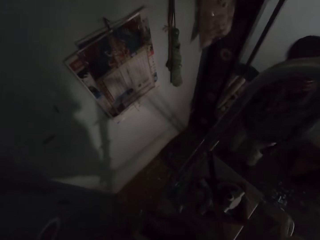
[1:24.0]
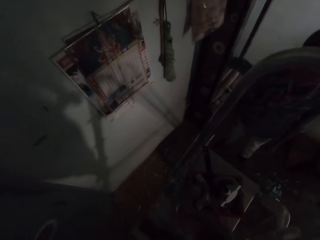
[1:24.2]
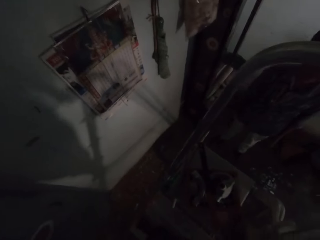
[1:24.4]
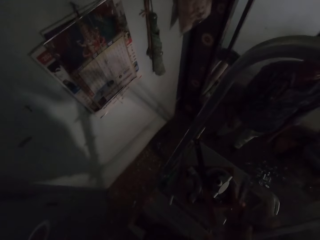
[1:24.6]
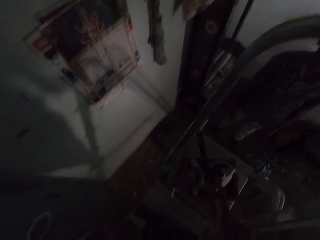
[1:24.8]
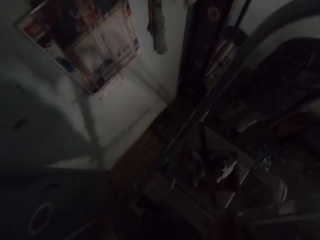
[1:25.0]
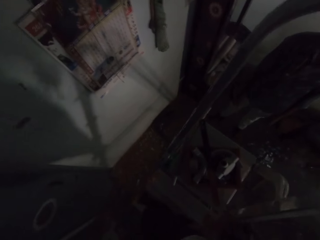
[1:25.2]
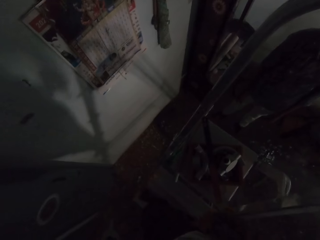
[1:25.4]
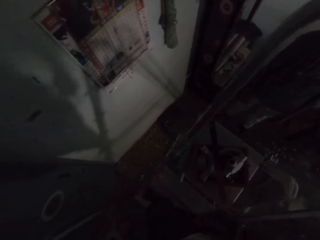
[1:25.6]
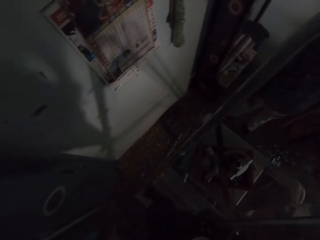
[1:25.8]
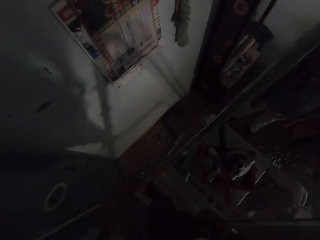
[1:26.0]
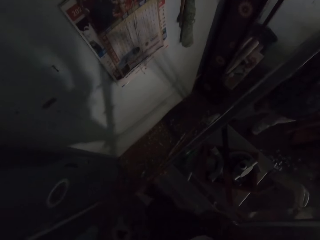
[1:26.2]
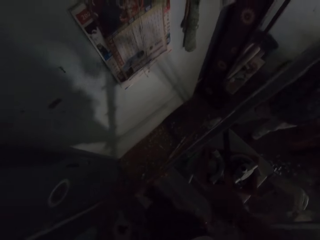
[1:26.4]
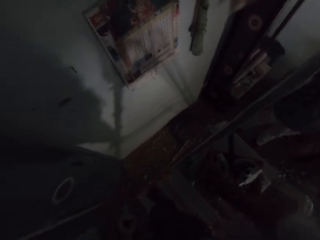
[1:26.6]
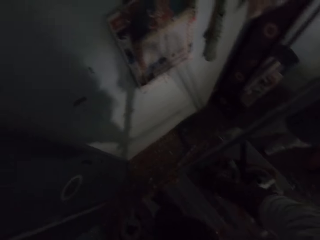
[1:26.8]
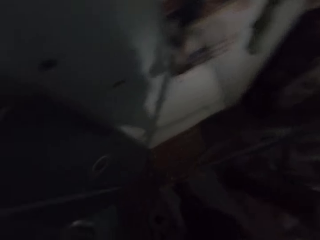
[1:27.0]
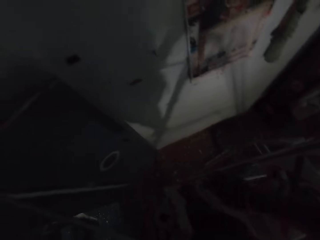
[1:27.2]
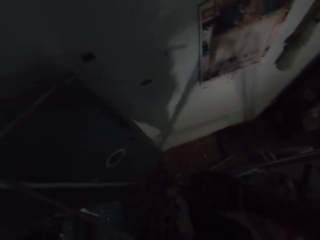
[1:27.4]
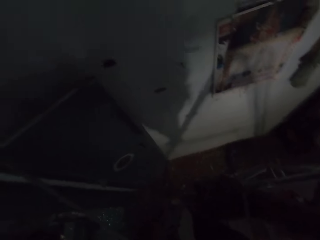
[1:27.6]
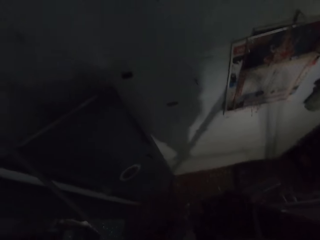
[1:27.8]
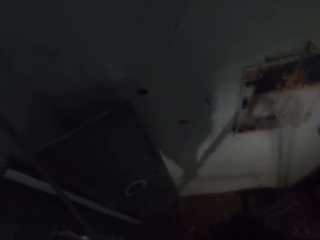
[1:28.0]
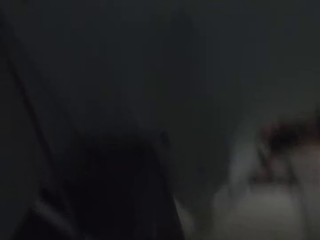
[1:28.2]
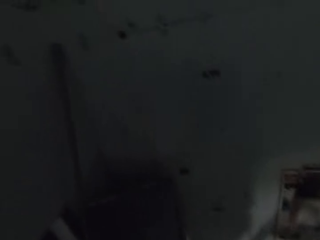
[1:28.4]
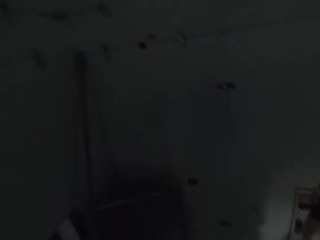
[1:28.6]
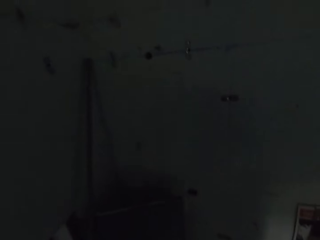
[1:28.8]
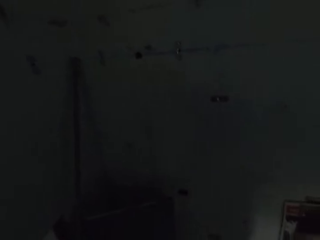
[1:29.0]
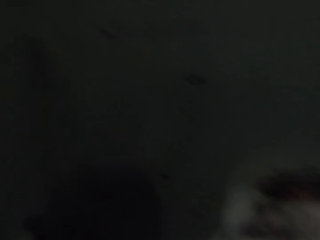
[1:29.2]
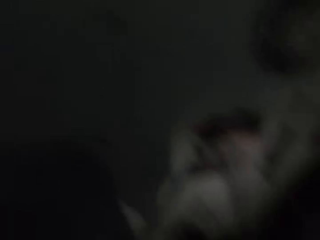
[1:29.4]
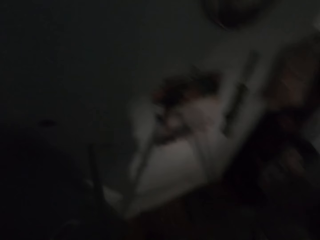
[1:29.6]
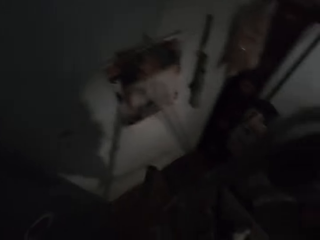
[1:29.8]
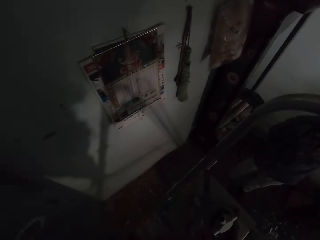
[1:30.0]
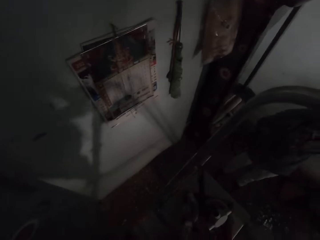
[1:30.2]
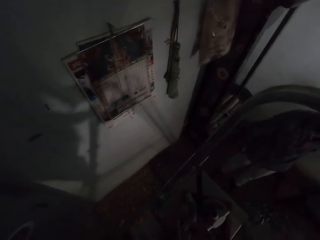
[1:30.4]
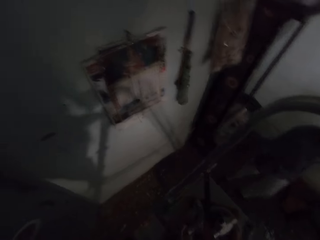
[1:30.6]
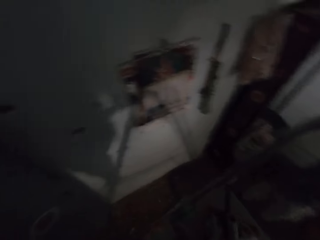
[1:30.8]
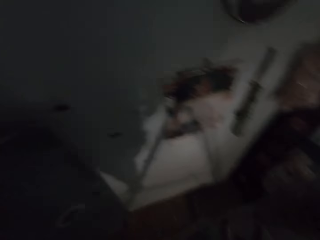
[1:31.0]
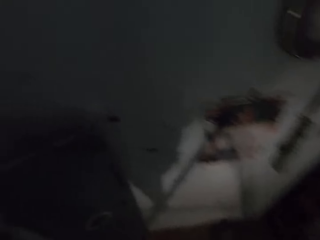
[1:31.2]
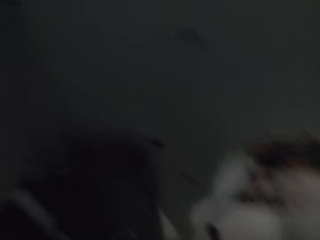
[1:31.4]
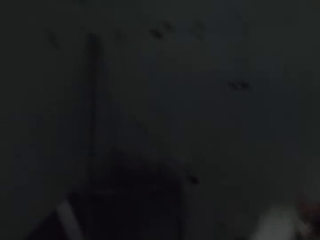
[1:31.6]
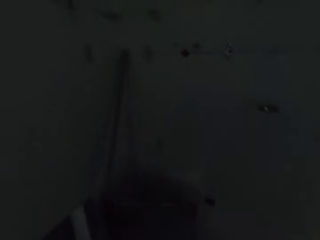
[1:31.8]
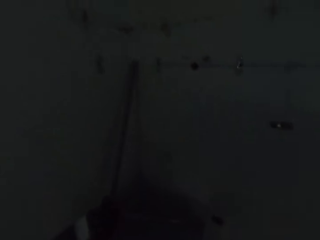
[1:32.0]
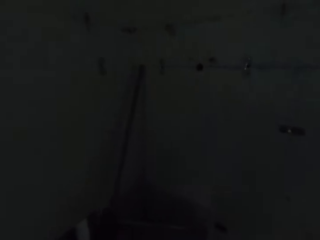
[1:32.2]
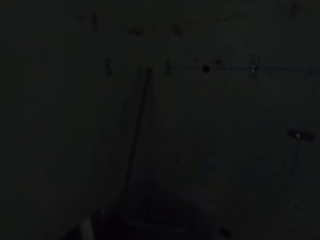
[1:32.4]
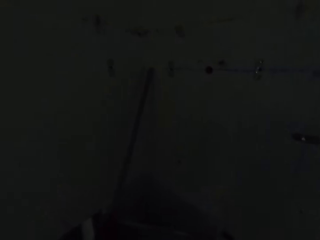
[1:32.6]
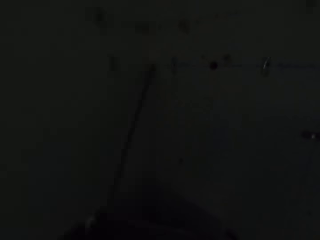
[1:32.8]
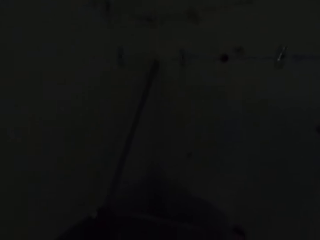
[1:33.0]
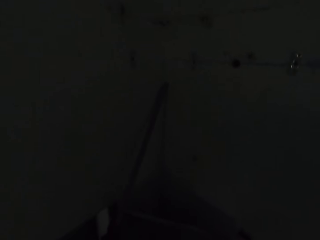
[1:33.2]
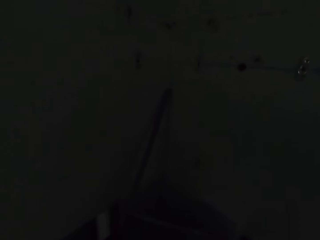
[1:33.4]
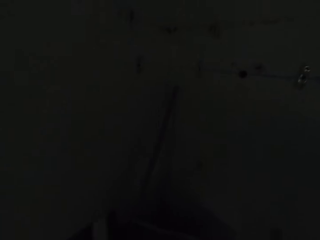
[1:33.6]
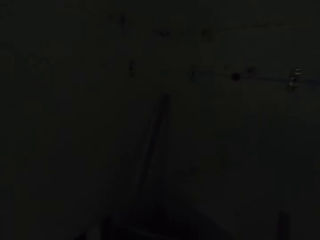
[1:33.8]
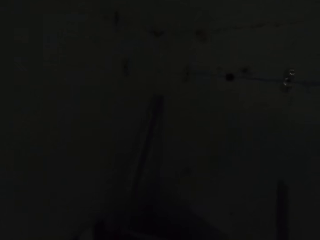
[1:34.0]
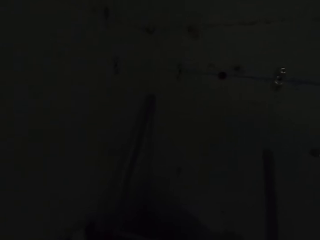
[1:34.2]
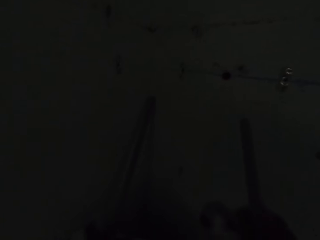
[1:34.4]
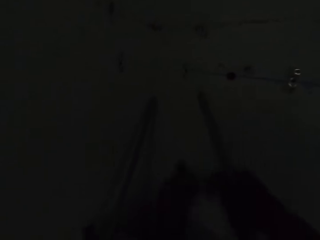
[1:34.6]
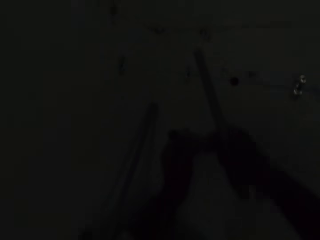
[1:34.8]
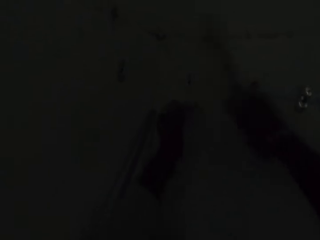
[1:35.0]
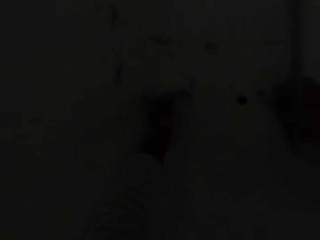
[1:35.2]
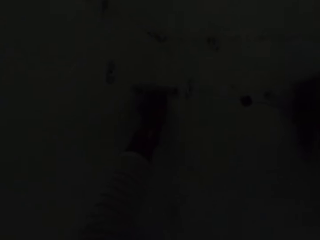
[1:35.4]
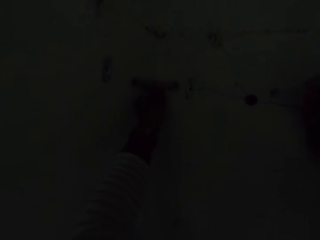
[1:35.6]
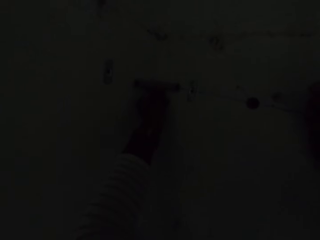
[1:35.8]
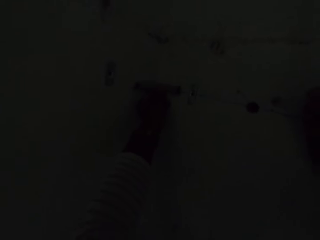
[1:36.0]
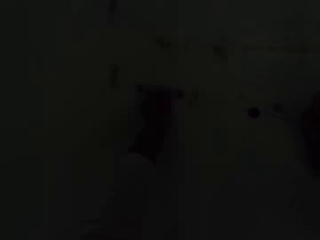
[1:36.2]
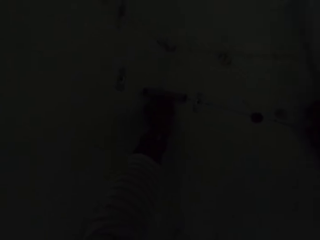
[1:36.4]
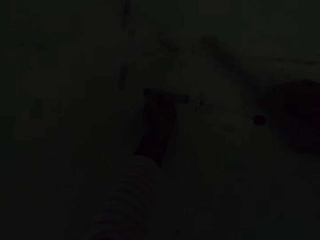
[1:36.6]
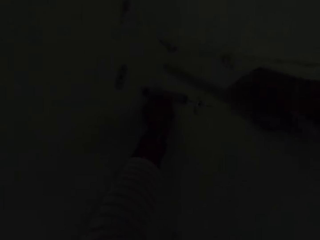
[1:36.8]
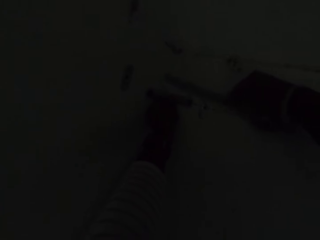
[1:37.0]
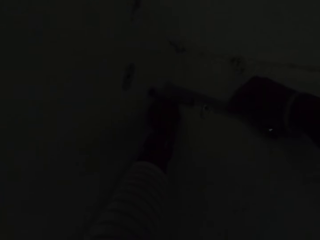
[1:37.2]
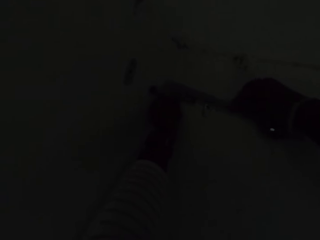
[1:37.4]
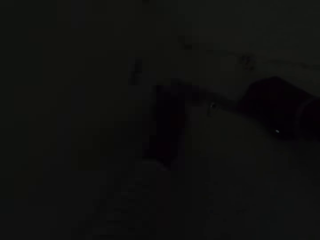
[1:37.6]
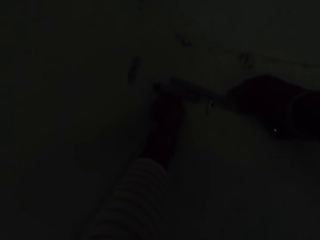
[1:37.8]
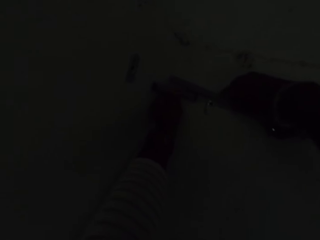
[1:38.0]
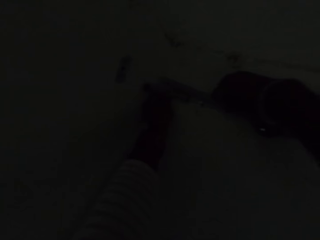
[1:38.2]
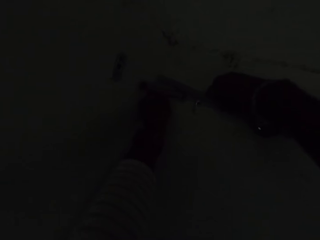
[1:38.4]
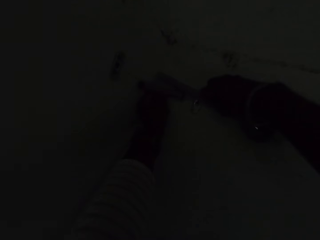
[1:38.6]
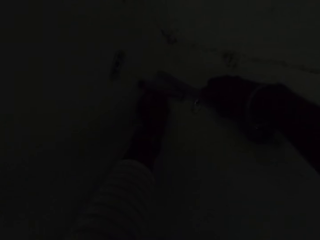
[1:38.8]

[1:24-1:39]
The camera wearer looks at a person. He hangs the plier in his right hand on the ladder. He picks up a knife on the ladder with his right hand. He picks up the plastic piece from the ladder. He uses the knife in his right hand on the piece of wood in his left hand. He interacts with the person. He speaks to the person. He moves the plastic pipe on the door with his left hand. He holds the piece of wood with his right hand. He passes the piece of wood in his right hand to his left hand. He places a pipe on the wall. He places the piece of wood on the wall with his left hand. He places the knife in his right hand on the piece of wood on the wall.

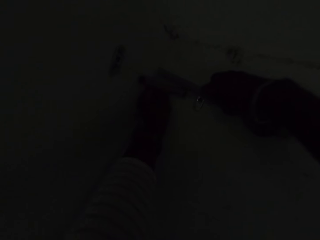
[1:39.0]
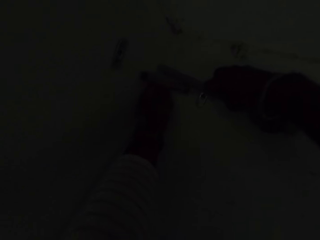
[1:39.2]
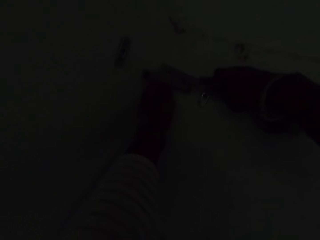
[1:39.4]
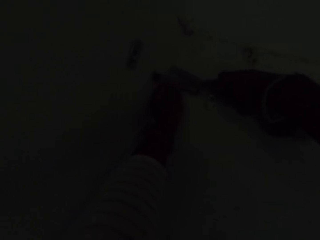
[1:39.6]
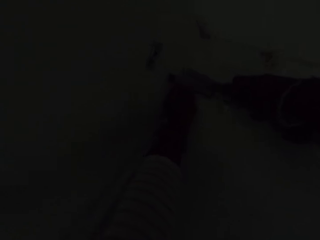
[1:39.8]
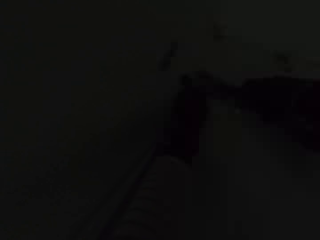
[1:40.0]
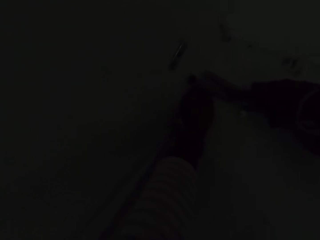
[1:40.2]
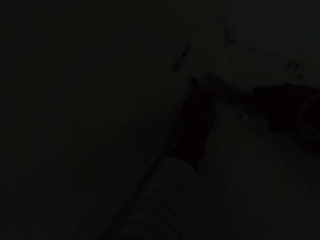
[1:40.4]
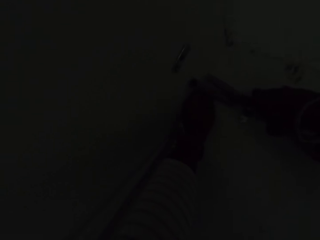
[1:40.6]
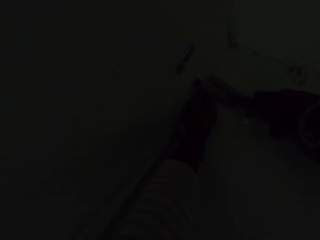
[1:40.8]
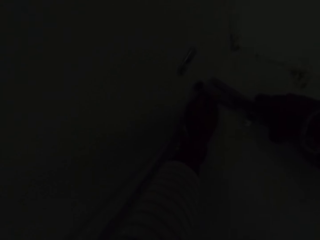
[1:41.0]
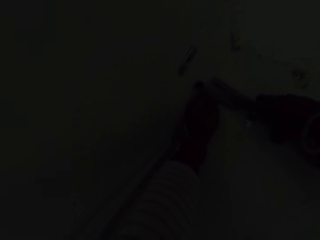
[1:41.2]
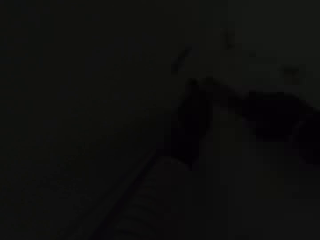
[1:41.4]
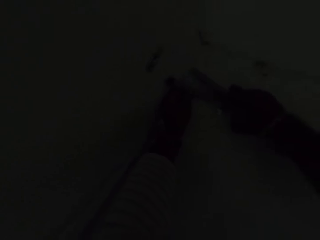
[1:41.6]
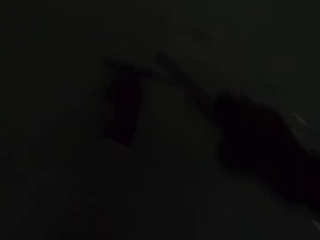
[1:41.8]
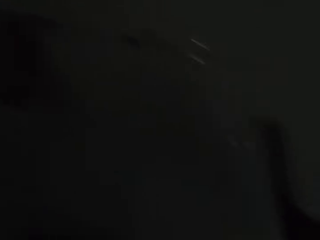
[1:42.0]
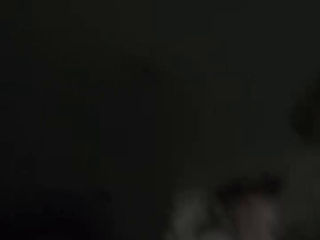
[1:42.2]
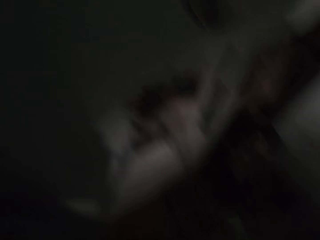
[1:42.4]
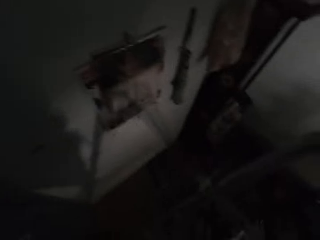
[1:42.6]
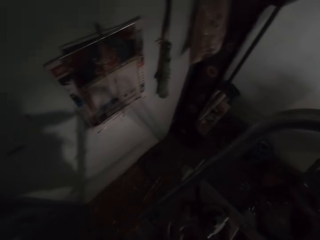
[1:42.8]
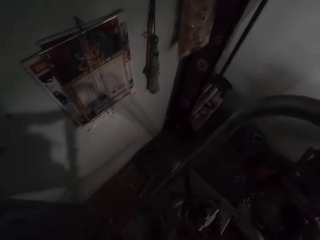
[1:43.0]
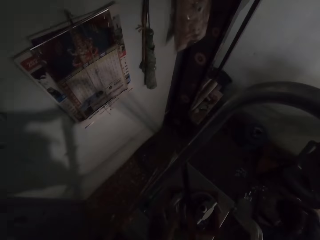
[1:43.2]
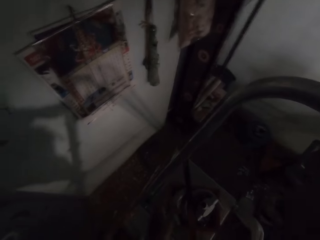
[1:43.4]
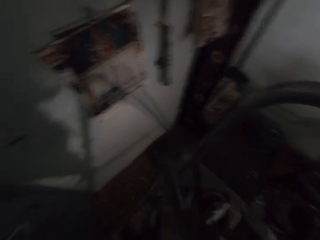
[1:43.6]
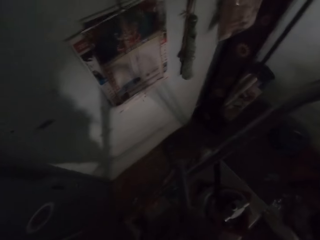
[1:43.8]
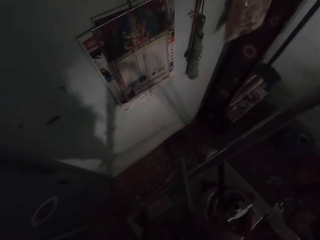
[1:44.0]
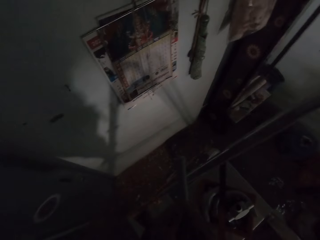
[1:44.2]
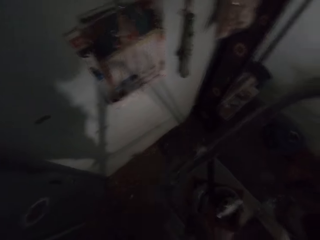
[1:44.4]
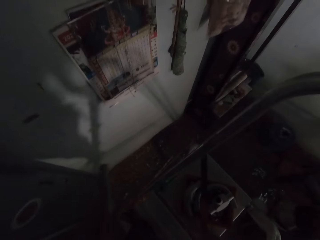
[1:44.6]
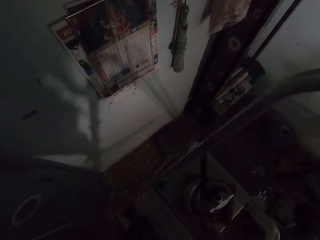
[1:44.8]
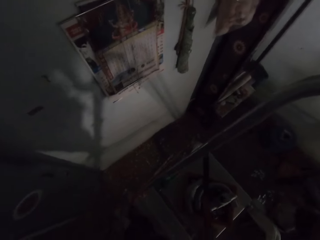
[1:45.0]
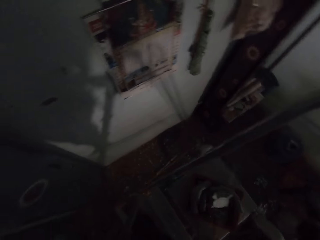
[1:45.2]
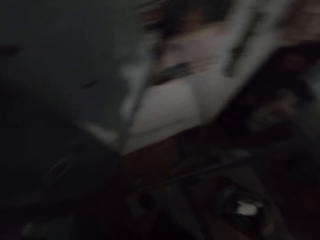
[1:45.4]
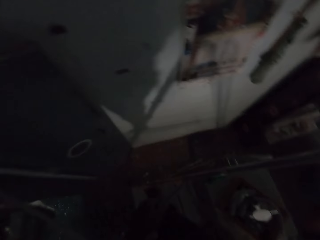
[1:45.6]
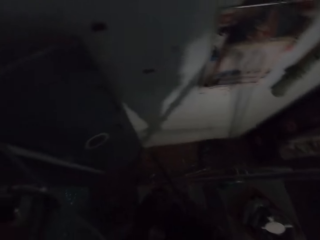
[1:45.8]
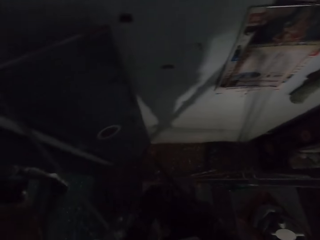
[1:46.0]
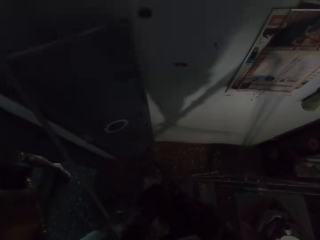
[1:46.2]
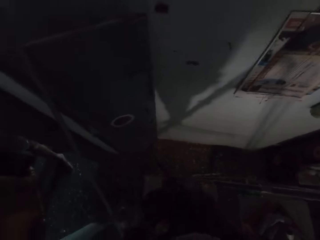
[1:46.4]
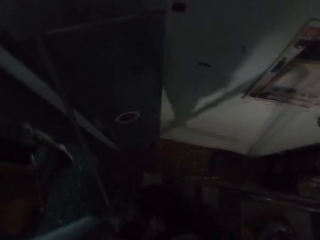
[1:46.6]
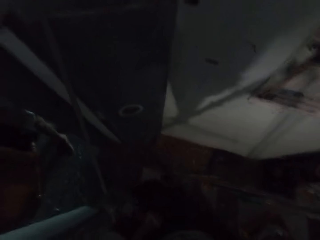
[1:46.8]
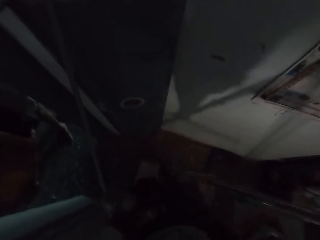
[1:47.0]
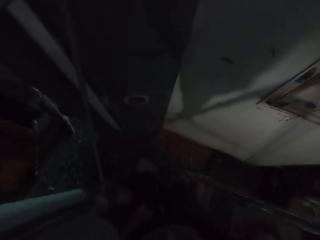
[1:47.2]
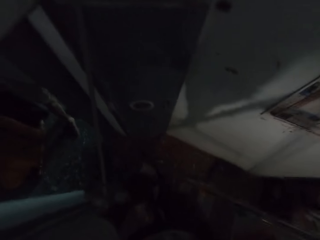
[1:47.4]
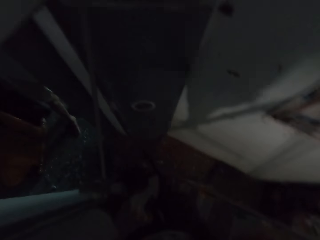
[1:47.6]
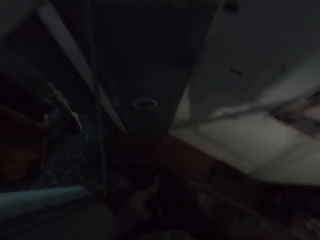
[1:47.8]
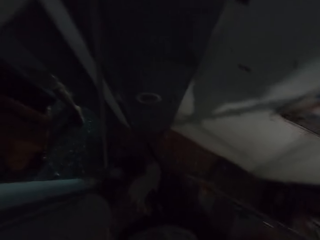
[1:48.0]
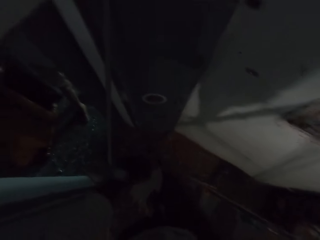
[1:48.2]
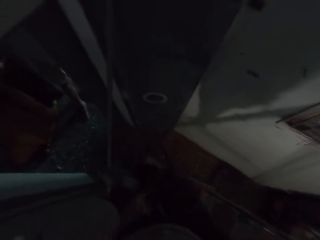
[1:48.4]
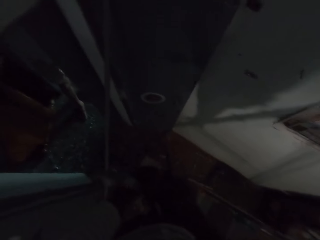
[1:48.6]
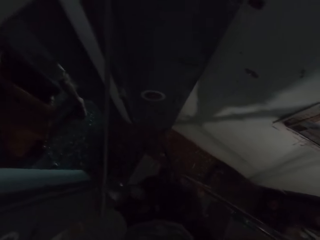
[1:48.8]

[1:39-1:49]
The camera wearer places the blade on the wall. He drops the knife in his right hand on the ladder. He picks up a saw blade on the ladder with his right hand. He uses the saw blade in his right hand on the piece of wood in his left hand. He cuts the pipe.
